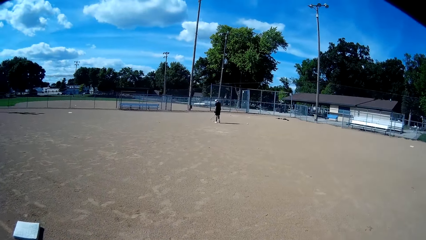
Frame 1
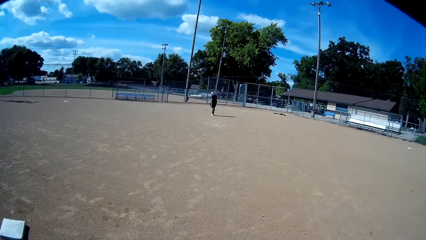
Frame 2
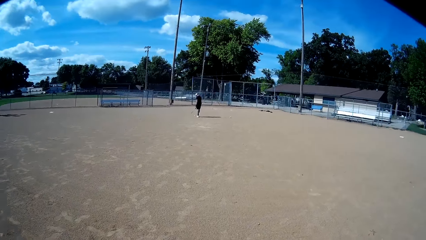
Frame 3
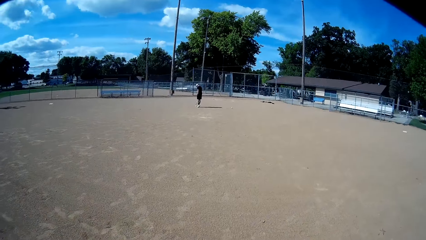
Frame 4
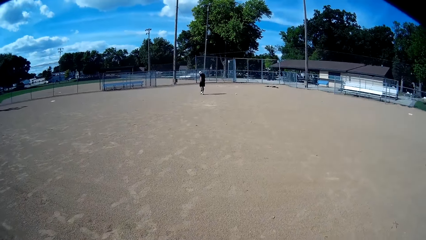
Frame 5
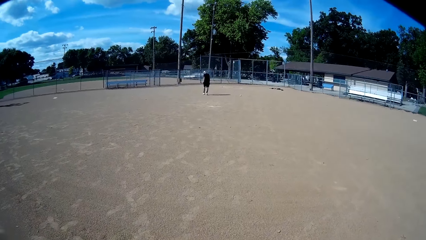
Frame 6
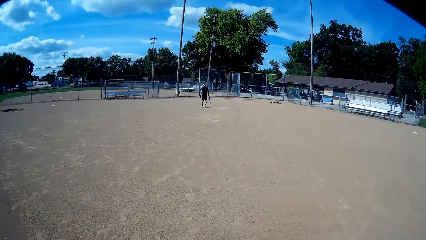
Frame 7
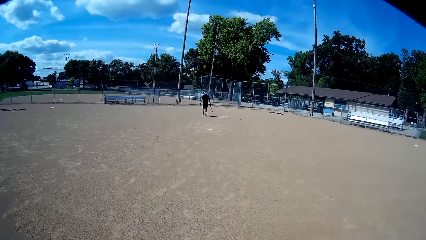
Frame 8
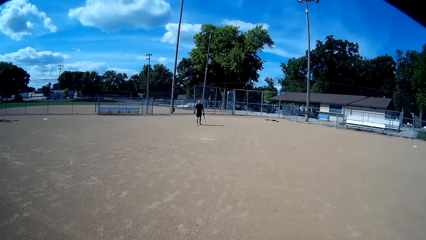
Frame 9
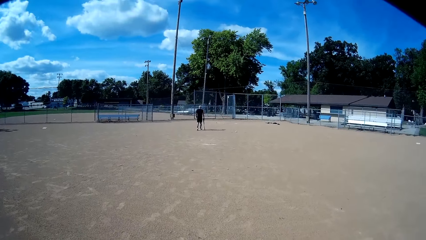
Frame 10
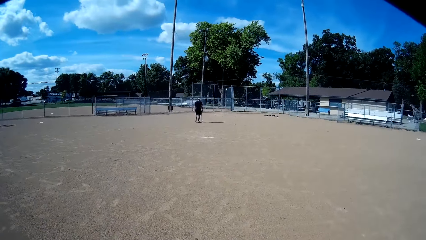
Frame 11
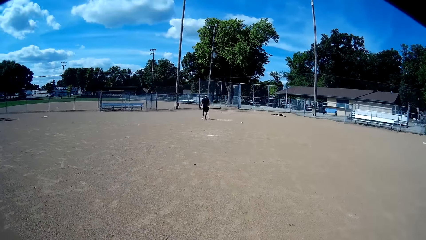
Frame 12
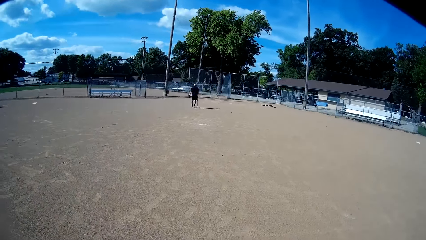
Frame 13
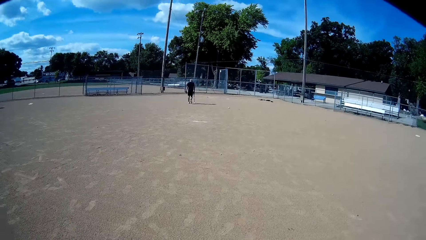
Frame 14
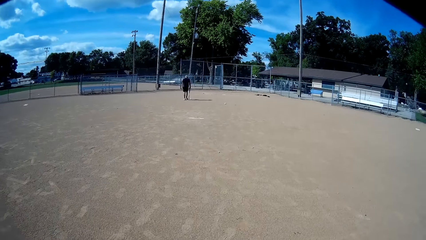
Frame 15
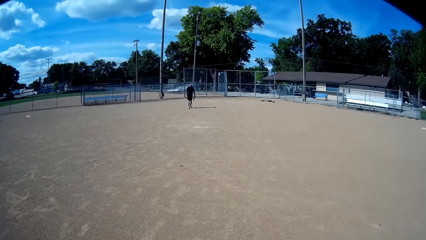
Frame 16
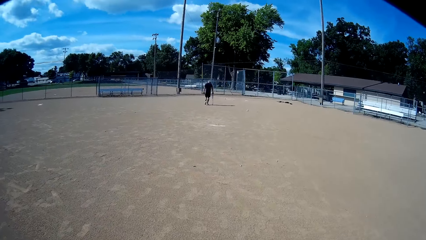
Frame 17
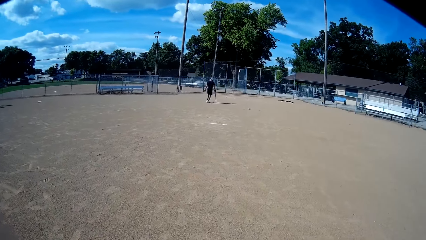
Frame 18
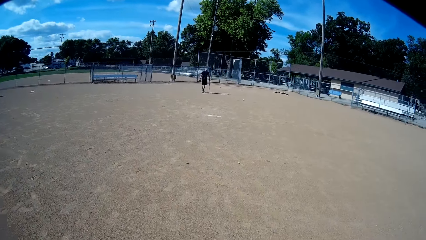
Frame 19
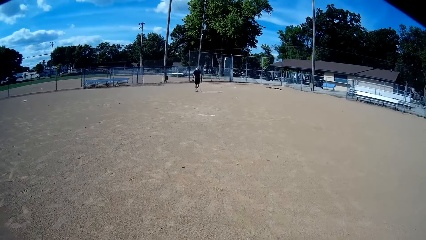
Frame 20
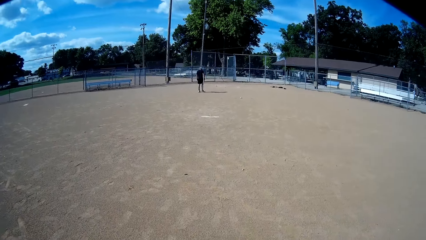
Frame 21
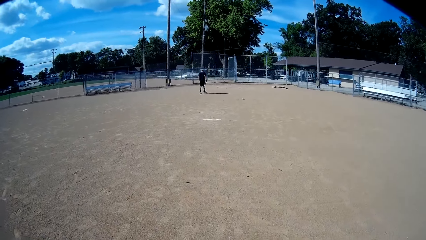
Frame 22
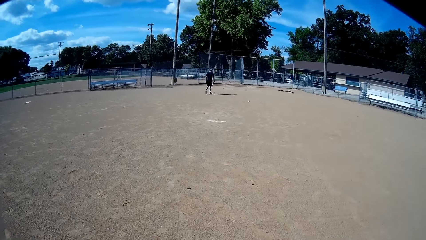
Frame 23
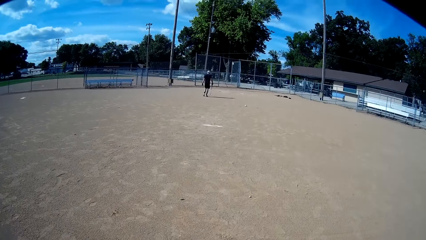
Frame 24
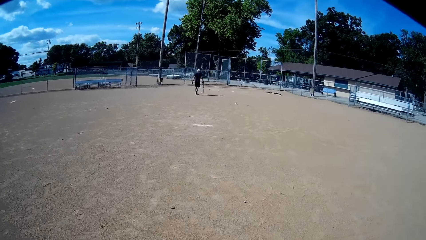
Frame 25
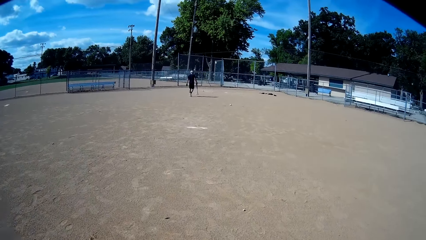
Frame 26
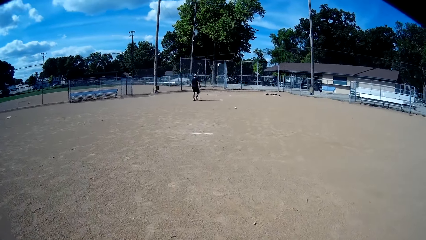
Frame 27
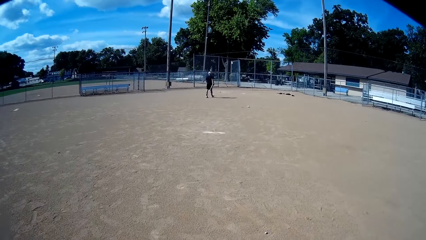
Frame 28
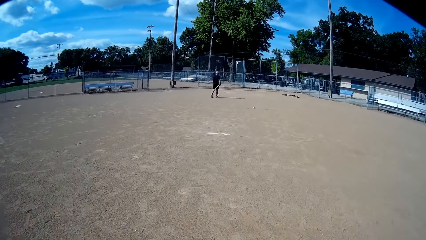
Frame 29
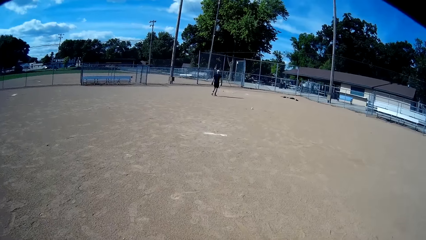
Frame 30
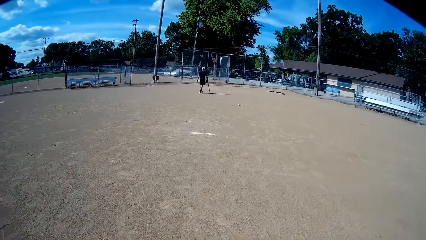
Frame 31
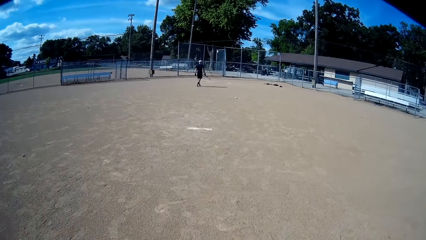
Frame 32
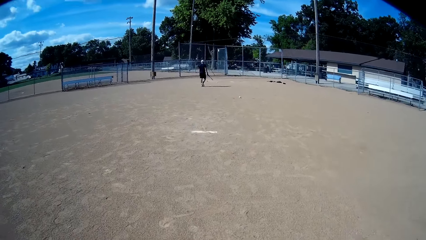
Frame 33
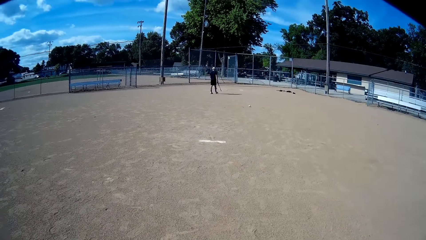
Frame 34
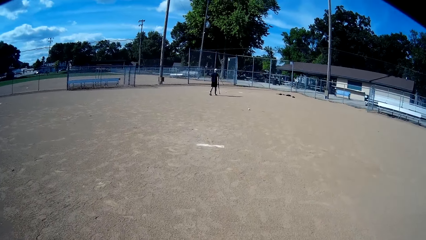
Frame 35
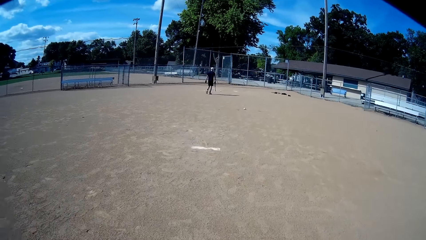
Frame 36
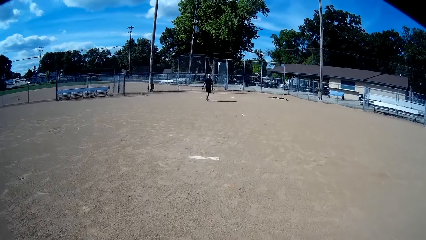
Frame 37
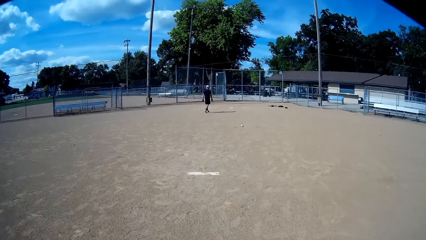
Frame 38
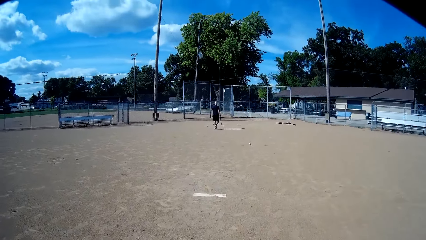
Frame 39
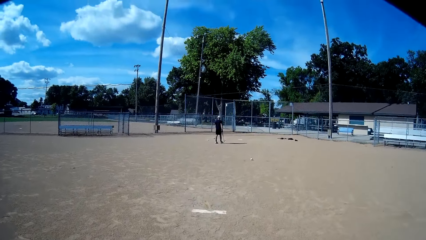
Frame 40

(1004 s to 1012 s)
A man moves the baseball with the baseball bat. The camera wearer walks toward the man.
